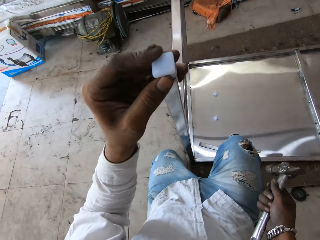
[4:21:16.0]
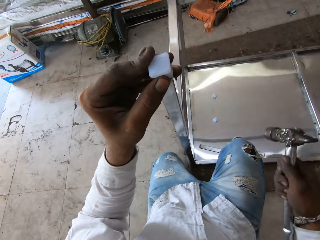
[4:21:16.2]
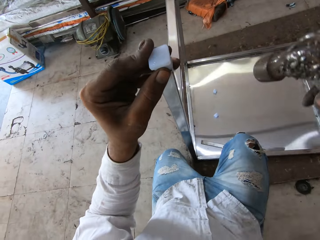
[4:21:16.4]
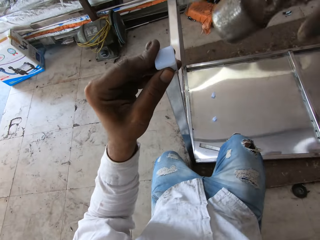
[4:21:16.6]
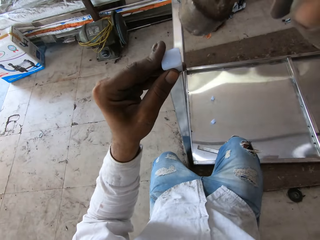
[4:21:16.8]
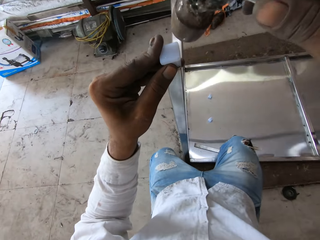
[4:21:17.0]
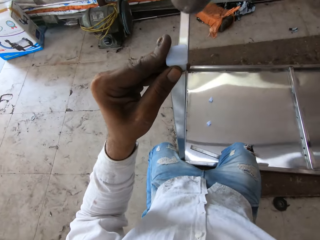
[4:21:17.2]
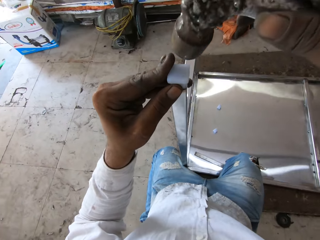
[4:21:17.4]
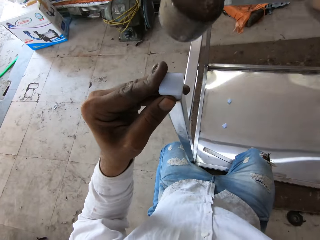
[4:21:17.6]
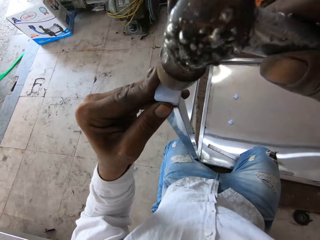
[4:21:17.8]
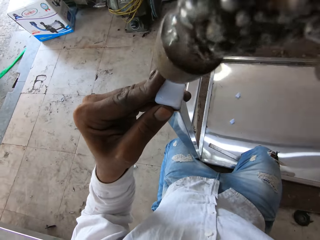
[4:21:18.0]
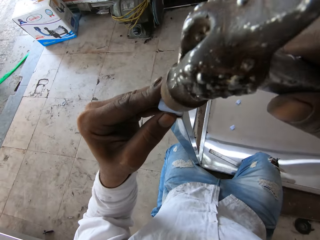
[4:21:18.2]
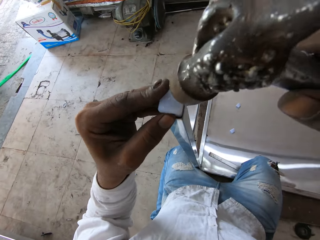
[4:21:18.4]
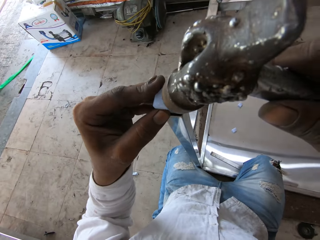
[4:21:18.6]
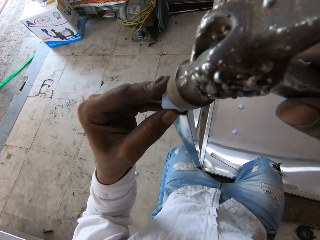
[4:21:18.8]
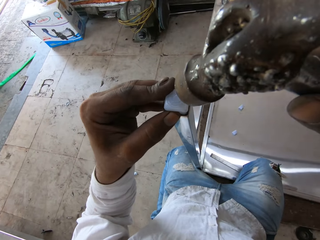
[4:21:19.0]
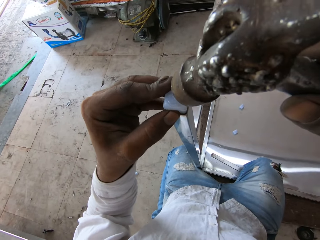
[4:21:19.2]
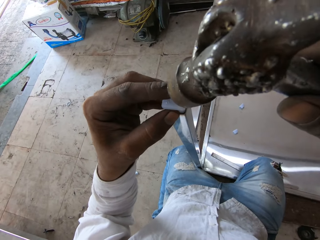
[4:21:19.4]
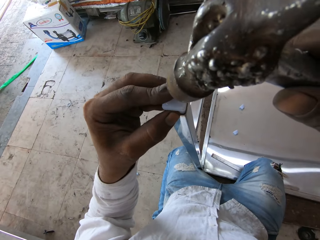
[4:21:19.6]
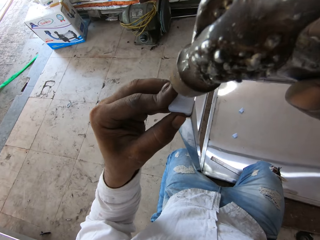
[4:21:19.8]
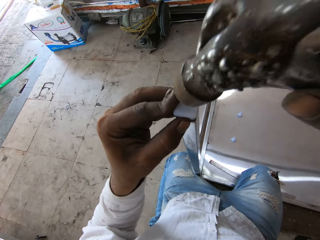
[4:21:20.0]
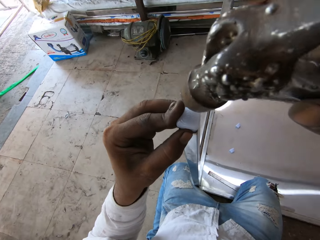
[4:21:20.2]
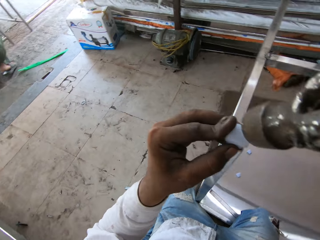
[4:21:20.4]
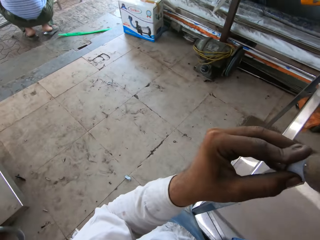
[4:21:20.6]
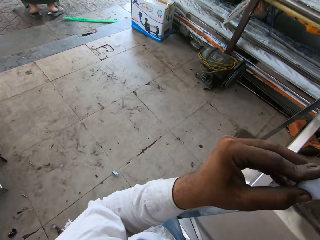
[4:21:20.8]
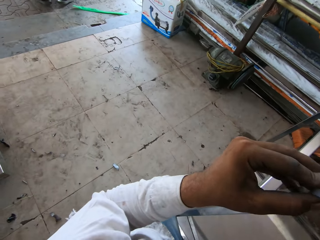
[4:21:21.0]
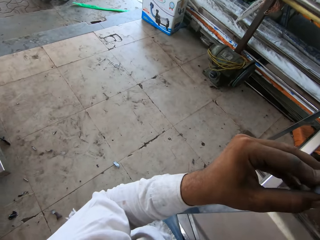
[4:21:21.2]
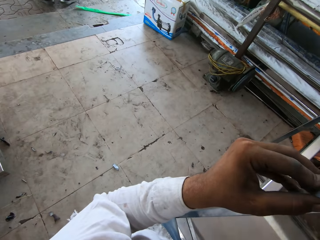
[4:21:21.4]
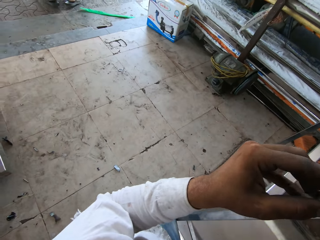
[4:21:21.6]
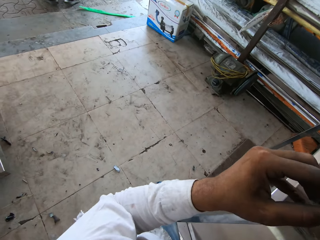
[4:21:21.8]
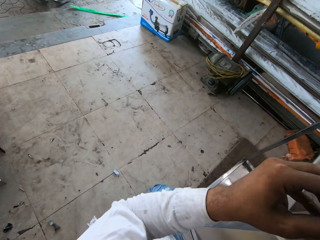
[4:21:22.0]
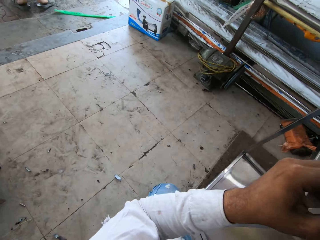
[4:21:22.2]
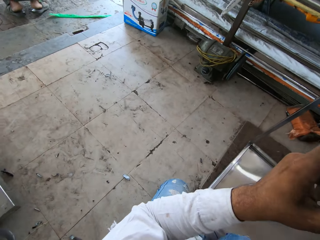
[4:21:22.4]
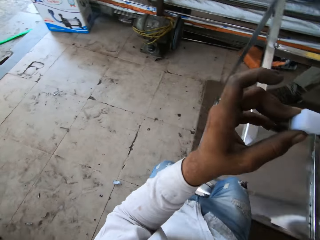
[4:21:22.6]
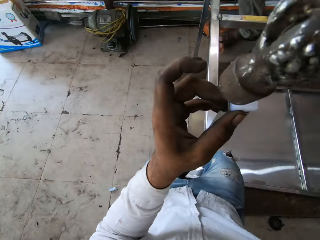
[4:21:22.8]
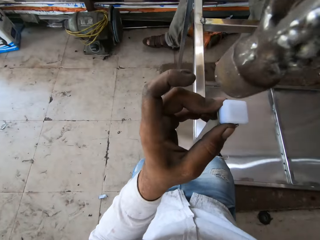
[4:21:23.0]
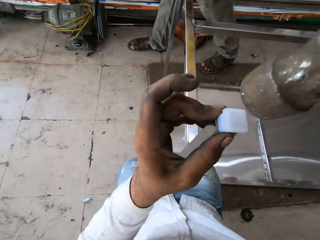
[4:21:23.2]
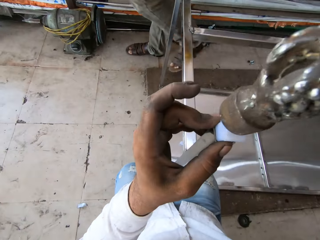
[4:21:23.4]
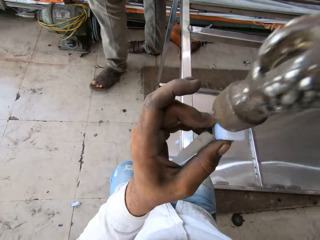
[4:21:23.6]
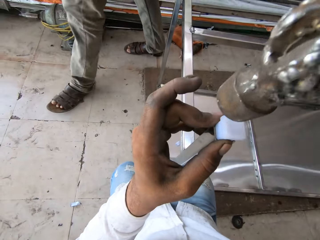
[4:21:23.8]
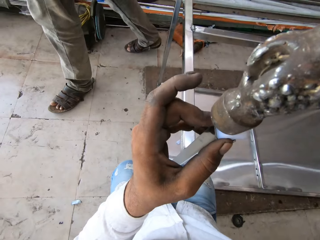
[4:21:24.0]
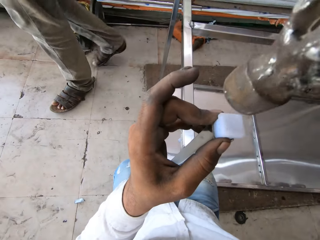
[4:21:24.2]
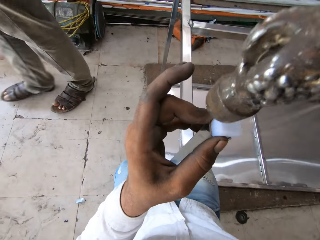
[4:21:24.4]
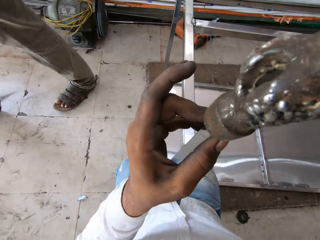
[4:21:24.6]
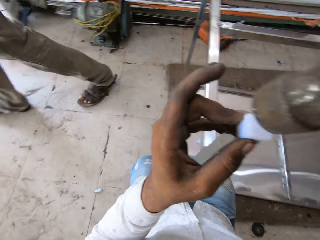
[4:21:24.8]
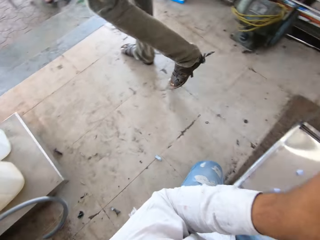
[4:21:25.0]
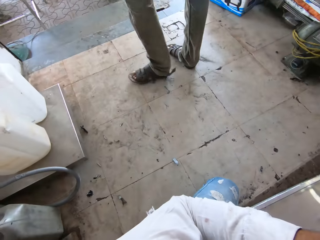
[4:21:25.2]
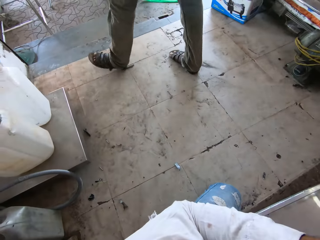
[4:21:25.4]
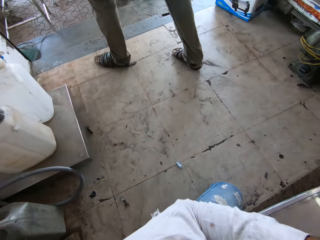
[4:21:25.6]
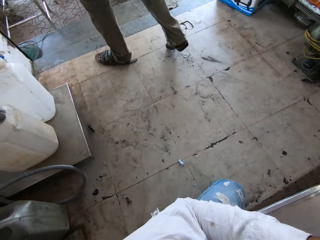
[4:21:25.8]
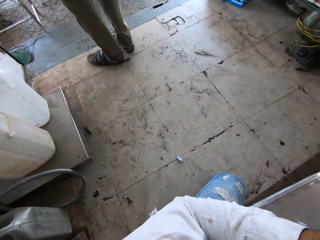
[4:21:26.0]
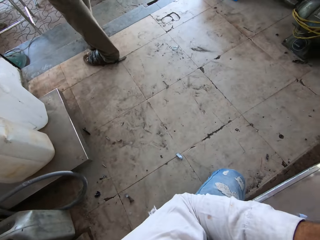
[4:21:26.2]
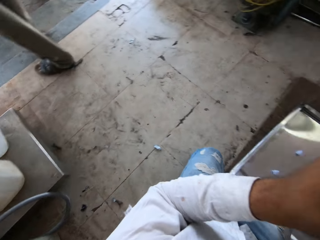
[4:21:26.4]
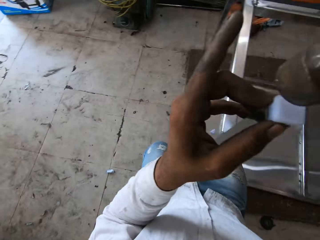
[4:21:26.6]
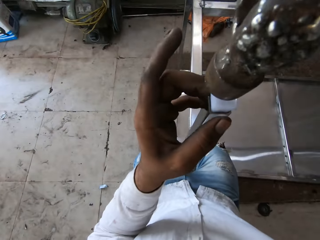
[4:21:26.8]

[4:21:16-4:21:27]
The camera wearer hits the leg end cap or metal cap with a hammer. They talk. They hit the metal cap with the hammer.

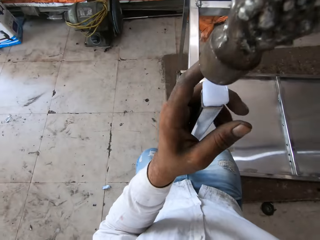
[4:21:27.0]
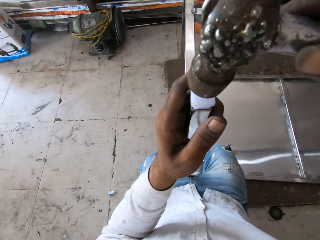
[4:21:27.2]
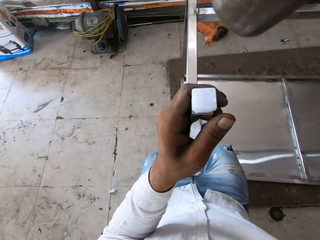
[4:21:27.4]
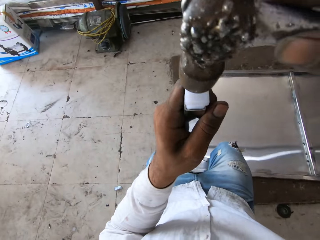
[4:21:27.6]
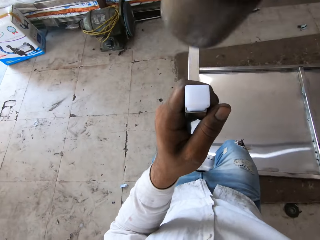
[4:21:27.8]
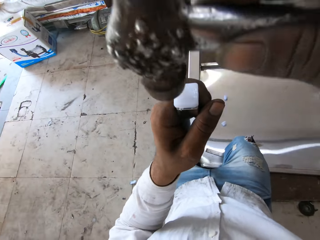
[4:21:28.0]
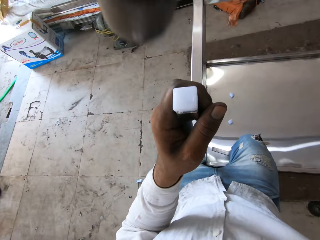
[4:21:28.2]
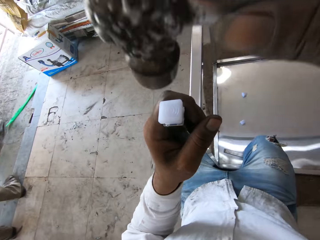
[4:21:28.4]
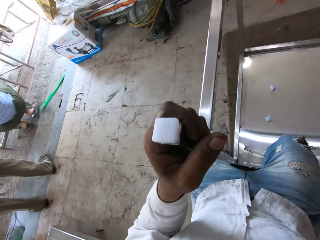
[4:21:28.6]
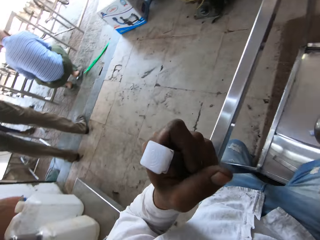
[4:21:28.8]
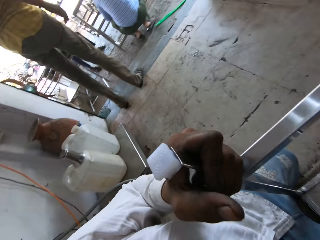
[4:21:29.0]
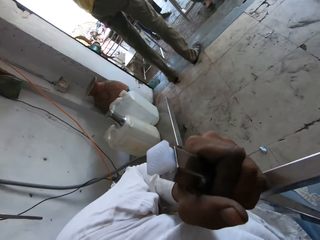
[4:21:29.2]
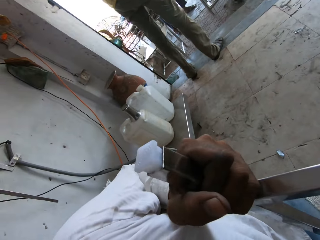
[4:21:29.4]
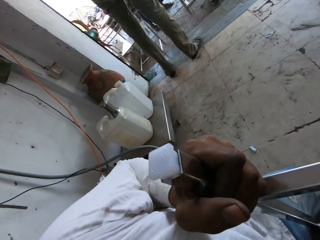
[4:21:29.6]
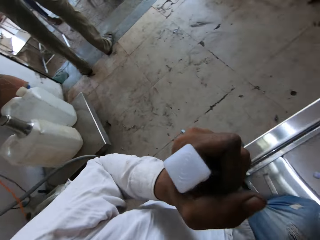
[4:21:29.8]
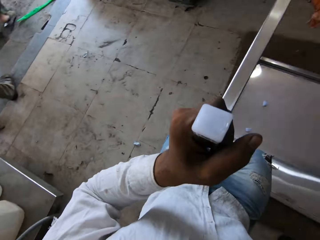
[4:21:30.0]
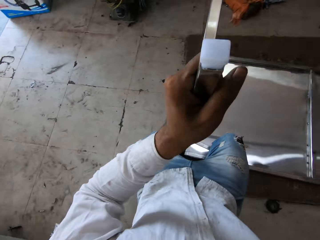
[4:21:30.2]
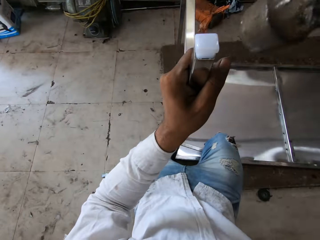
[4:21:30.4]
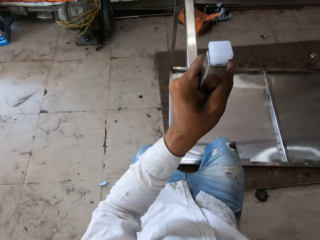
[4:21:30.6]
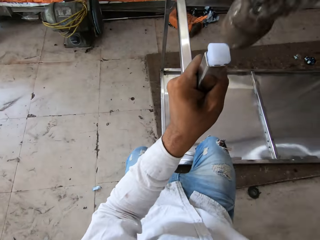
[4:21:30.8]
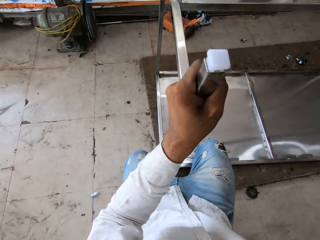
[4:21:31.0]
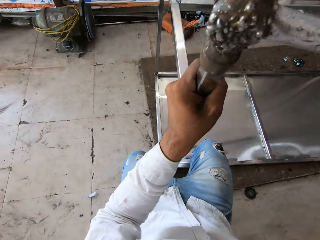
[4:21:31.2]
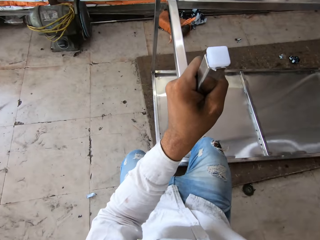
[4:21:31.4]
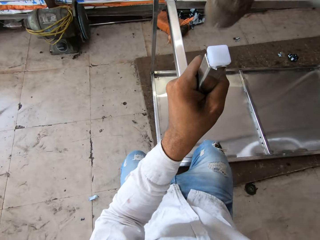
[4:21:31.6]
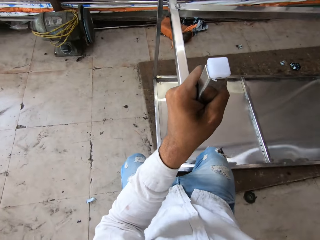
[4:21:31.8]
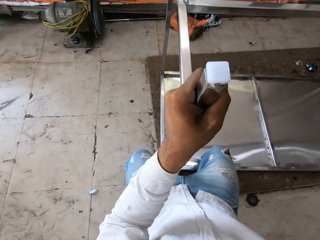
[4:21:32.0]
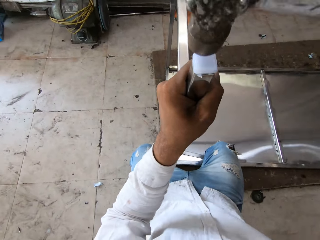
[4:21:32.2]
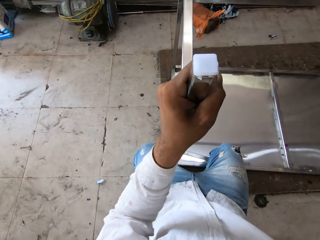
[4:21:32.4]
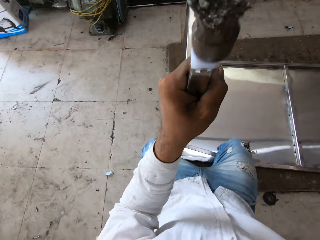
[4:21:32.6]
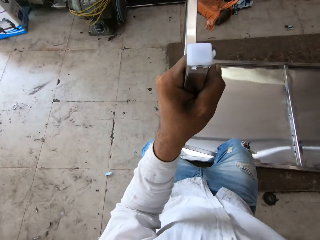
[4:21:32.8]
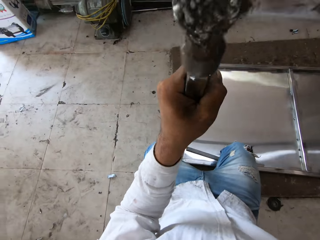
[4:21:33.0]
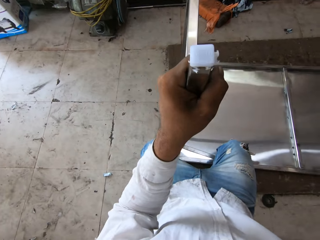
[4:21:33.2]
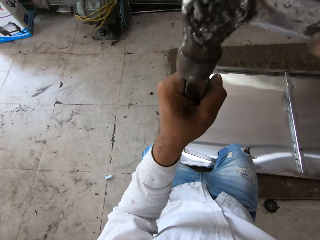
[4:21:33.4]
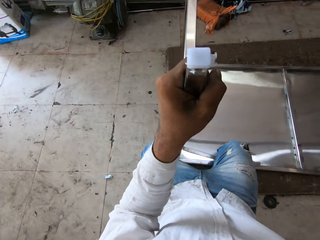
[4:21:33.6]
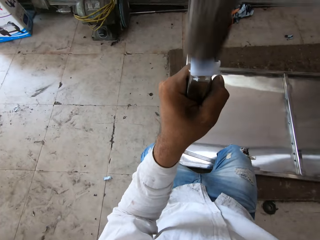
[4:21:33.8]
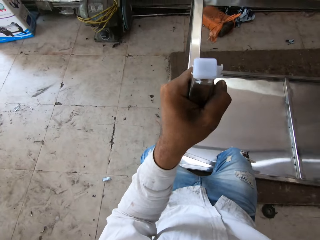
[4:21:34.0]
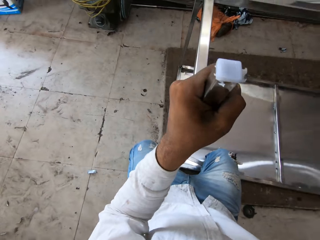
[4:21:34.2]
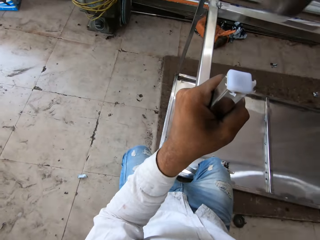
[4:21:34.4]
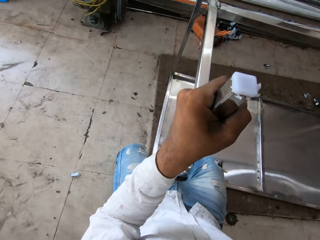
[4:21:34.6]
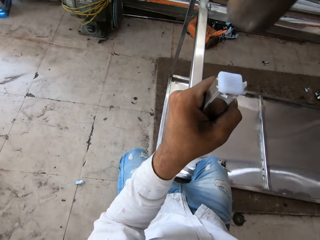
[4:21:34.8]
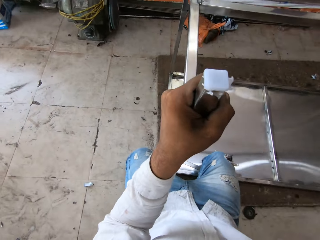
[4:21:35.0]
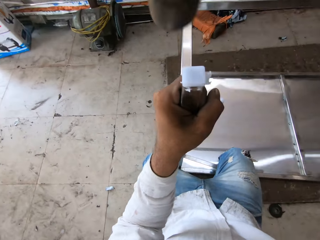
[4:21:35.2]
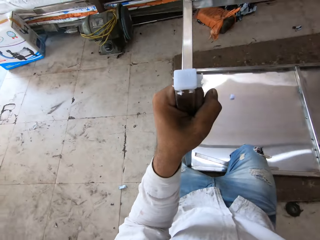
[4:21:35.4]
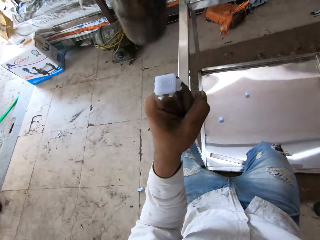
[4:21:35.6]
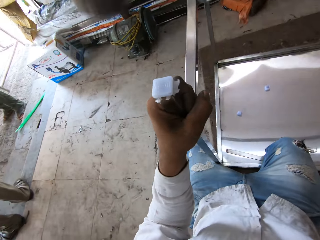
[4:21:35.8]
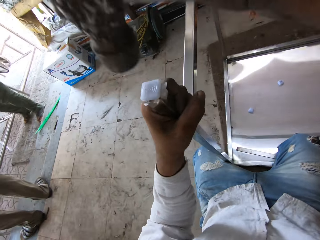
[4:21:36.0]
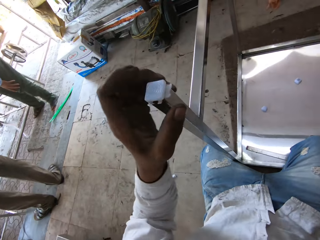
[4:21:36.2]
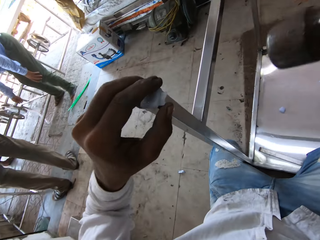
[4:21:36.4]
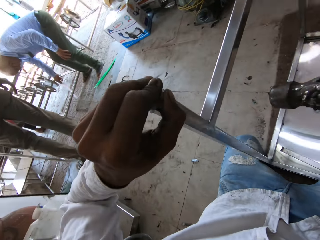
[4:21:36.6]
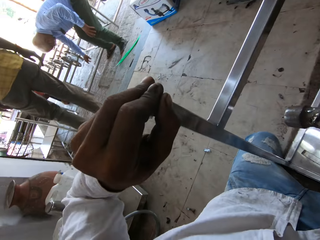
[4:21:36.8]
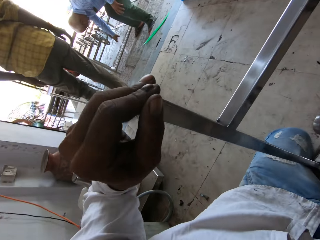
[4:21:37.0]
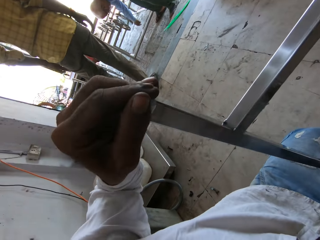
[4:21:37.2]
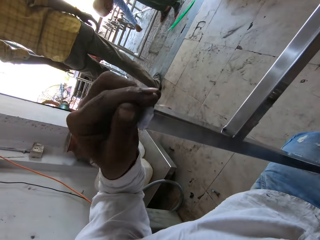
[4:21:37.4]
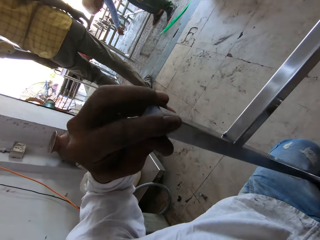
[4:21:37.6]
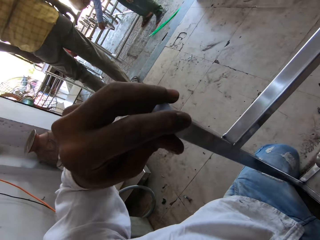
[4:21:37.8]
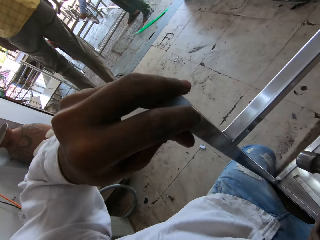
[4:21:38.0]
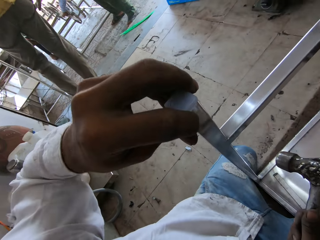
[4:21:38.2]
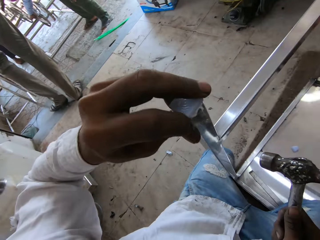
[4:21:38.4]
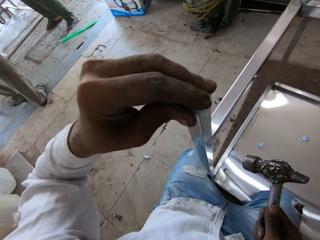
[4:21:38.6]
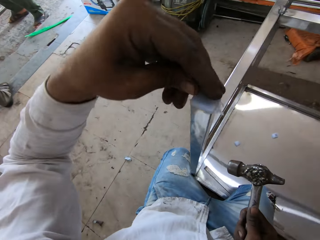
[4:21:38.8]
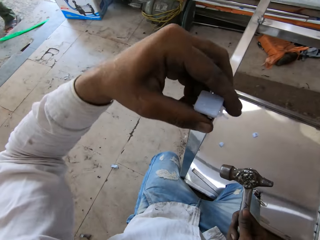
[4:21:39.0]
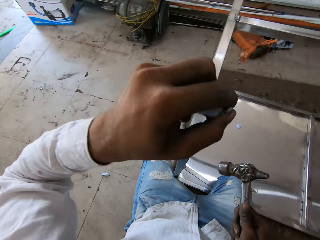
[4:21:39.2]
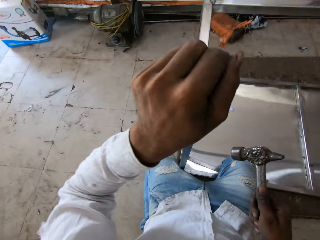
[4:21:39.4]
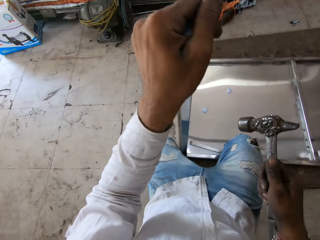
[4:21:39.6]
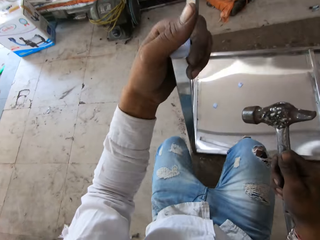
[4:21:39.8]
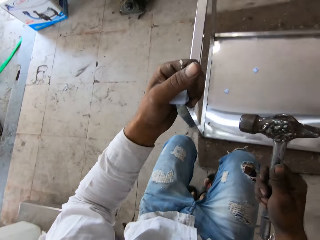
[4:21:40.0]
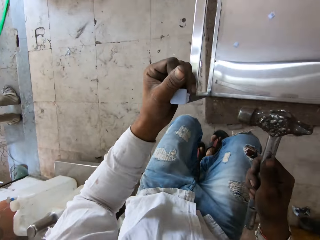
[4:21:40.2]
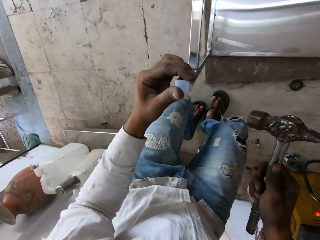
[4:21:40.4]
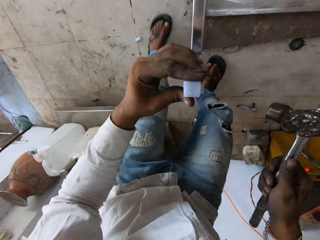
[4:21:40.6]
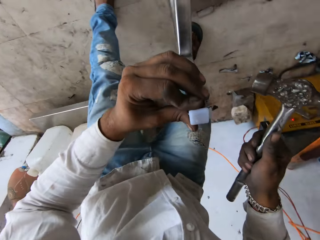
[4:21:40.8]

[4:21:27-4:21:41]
The camera wearer looks at the leg end cap. They hit the leg end cap with a hammer. They remove plastic from the leg cap end. They touch the metal cap.
